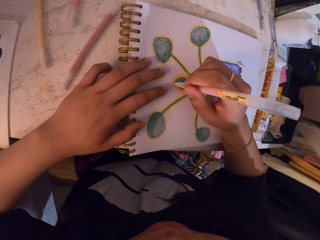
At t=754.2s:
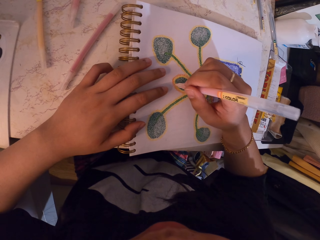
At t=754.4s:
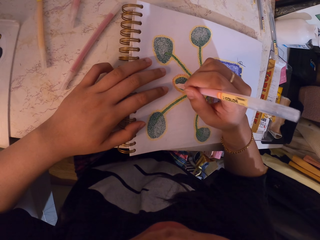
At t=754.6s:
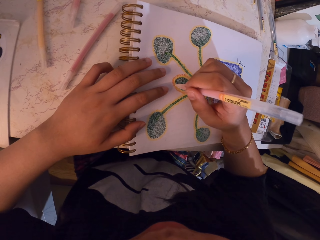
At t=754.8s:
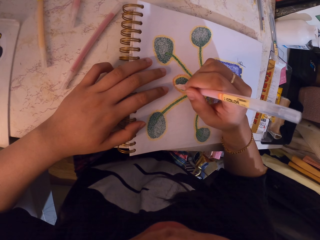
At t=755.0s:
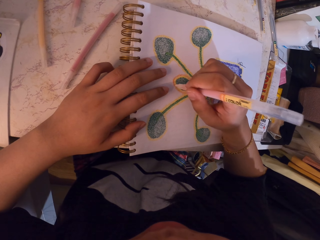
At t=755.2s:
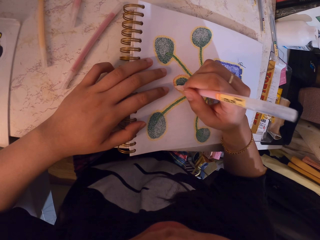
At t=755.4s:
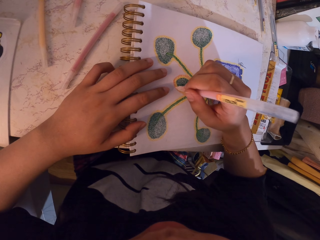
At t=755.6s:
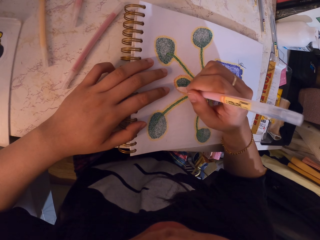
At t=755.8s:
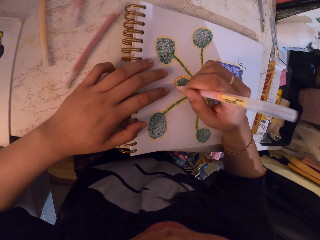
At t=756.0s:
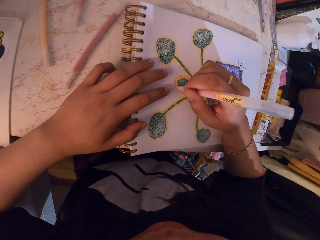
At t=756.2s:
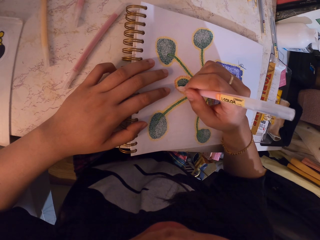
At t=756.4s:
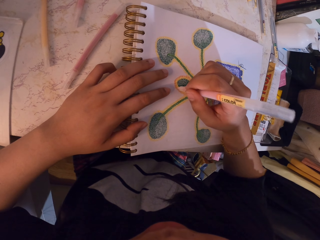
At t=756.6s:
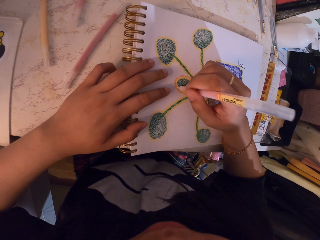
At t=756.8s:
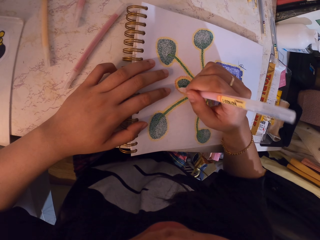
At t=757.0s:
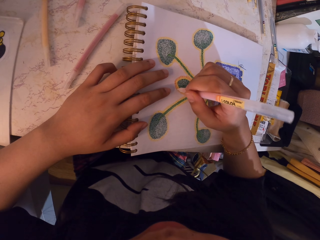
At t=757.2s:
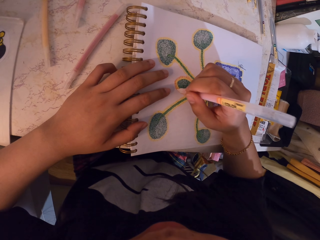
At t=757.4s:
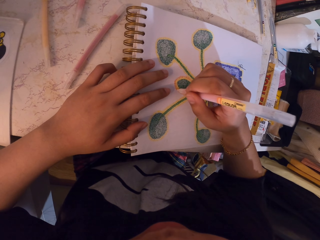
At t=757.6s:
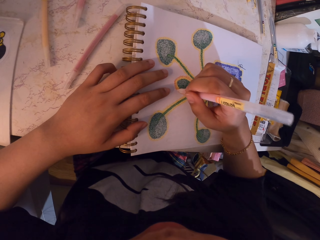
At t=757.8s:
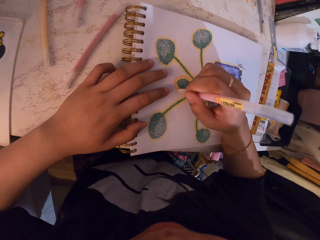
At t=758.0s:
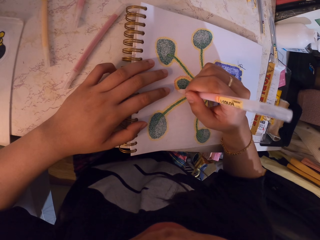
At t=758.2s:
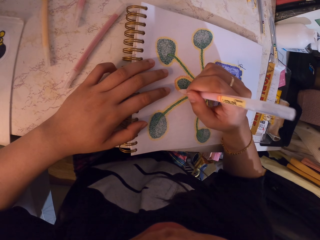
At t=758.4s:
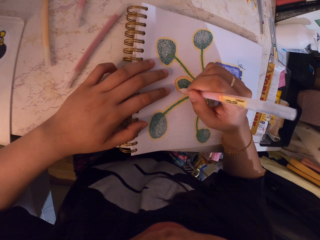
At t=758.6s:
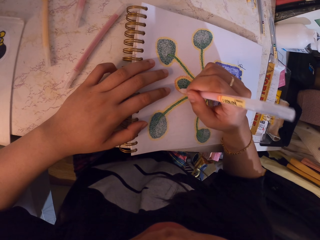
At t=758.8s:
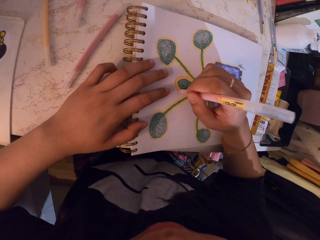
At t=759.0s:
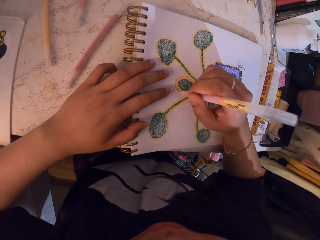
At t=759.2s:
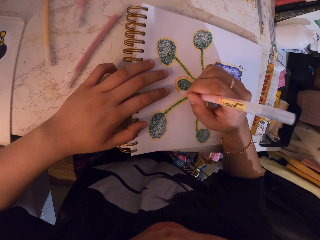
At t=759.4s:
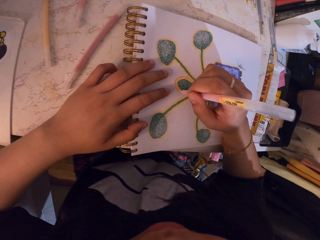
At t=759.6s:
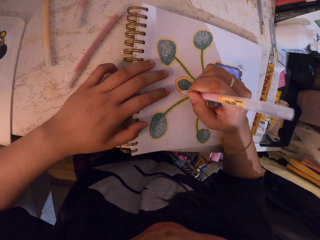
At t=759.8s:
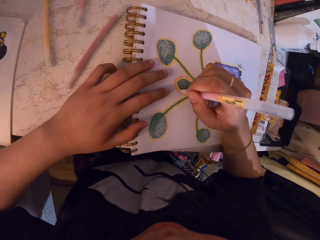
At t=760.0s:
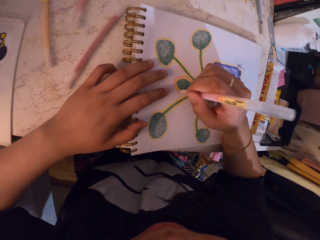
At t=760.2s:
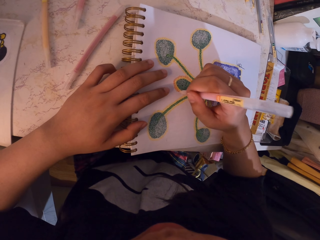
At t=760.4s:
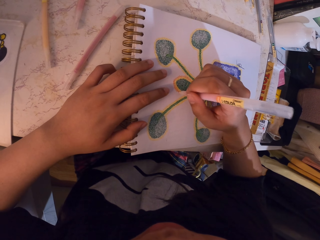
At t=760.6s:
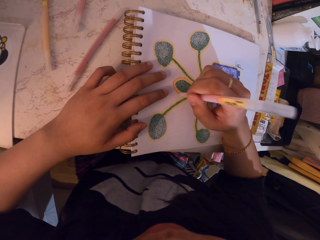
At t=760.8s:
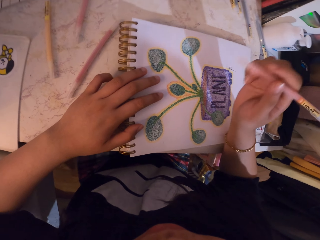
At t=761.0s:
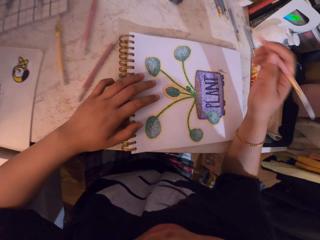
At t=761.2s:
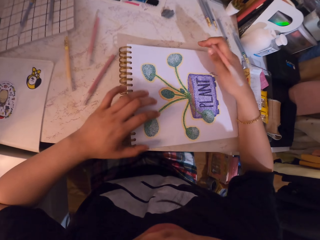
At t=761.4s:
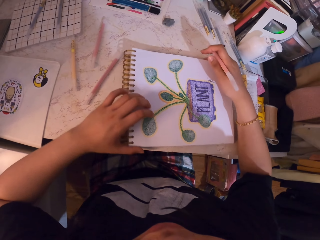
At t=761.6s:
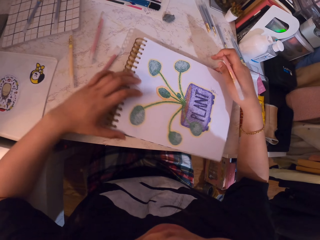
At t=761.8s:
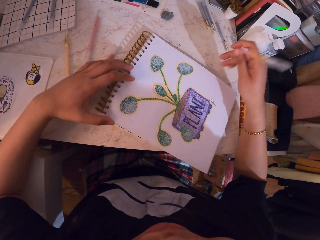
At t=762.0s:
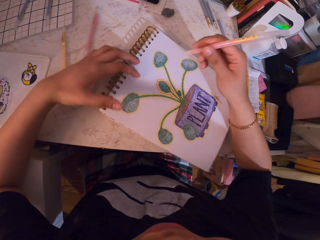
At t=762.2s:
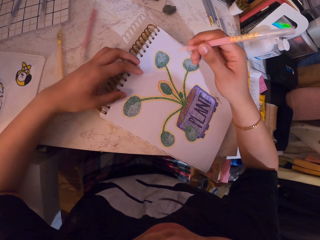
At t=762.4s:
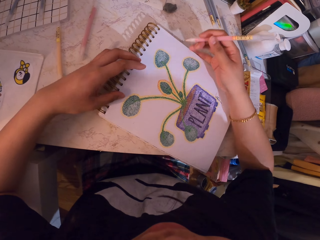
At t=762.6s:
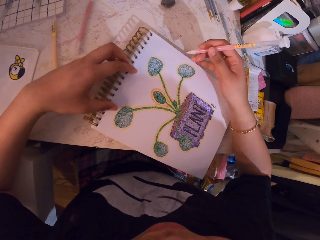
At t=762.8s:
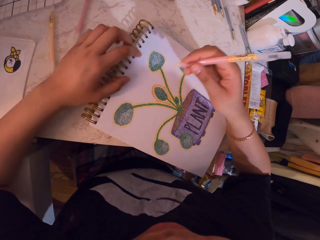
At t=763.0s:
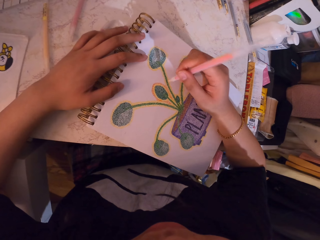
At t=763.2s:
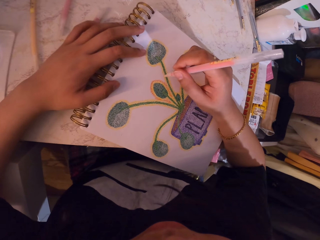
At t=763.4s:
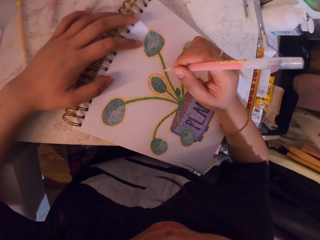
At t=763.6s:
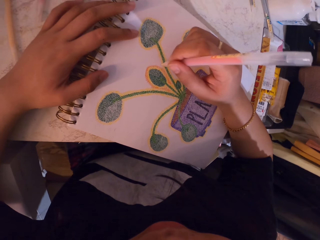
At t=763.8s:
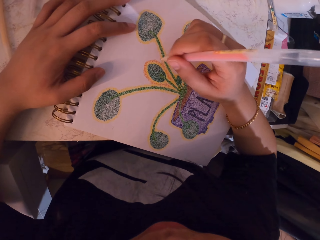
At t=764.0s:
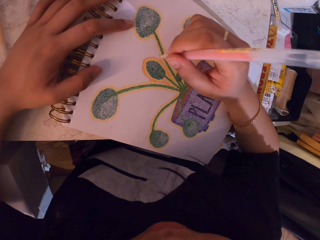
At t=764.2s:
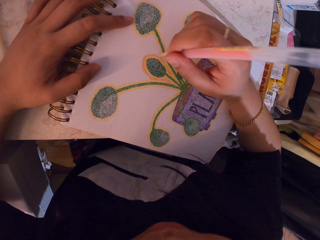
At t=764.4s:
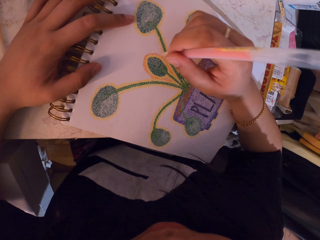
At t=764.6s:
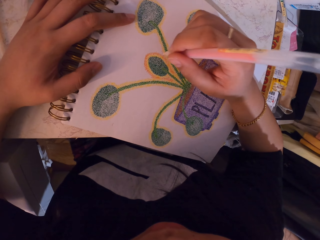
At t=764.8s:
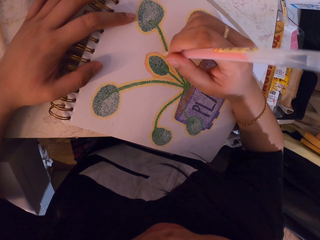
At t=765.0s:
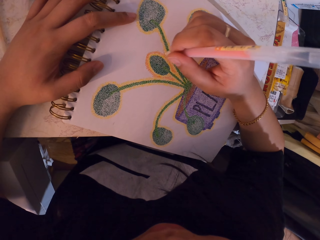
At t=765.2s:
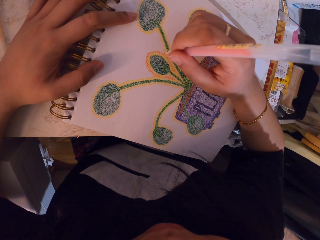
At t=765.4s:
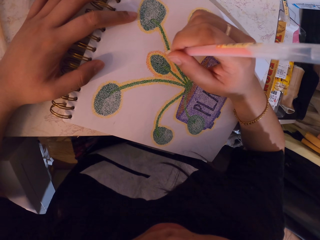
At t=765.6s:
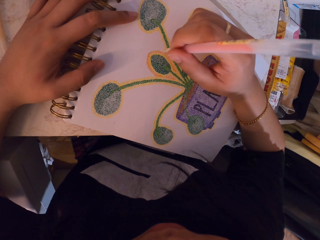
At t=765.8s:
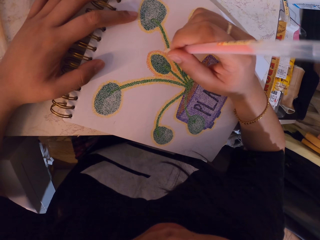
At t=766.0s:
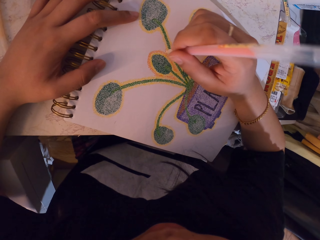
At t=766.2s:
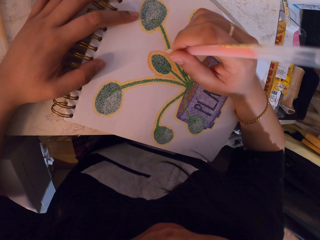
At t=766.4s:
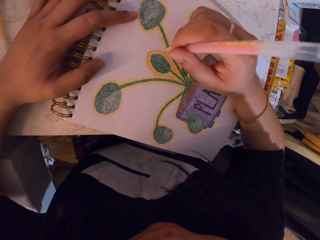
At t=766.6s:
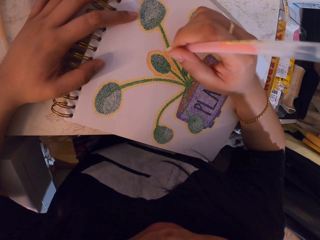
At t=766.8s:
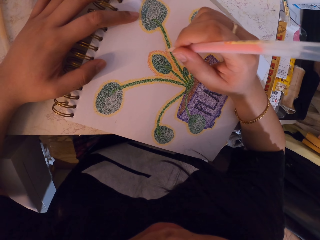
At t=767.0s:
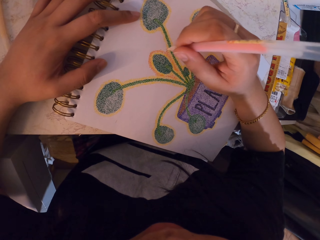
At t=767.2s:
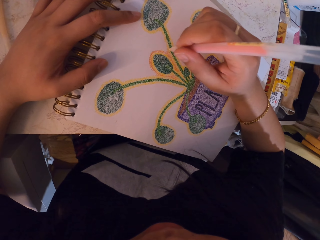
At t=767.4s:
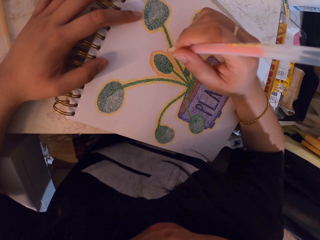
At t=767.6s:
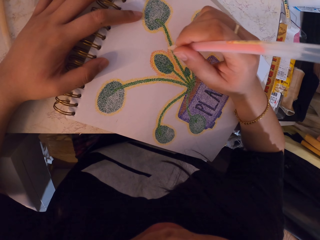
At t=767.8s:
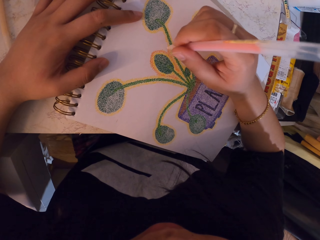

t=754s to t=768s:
The camera wearer turns the book on the table. They decorate a drawing on the book with a decorating pen.

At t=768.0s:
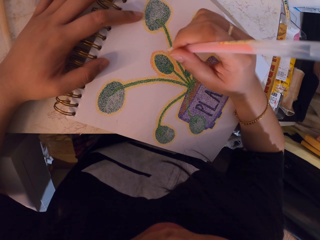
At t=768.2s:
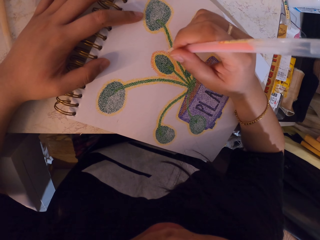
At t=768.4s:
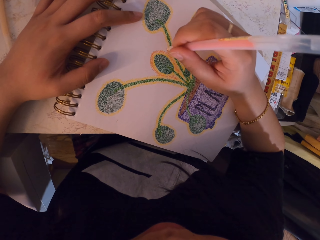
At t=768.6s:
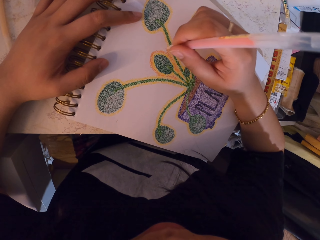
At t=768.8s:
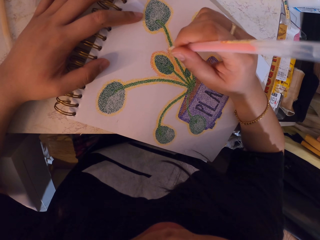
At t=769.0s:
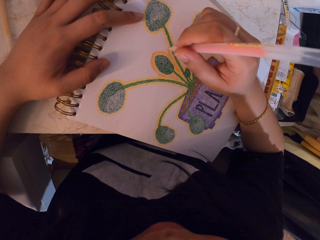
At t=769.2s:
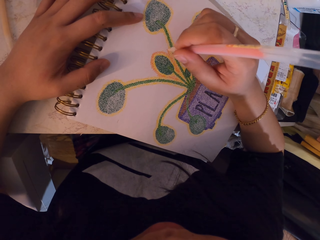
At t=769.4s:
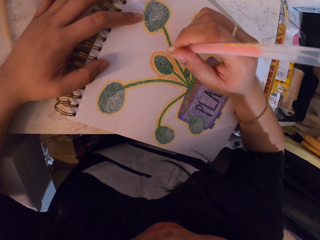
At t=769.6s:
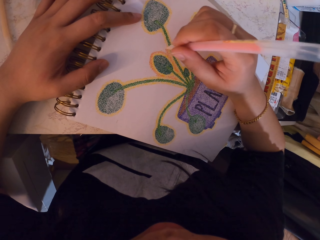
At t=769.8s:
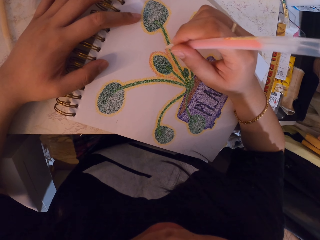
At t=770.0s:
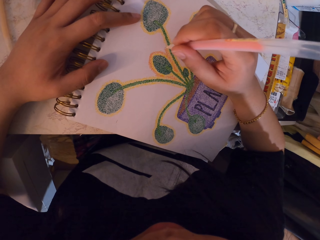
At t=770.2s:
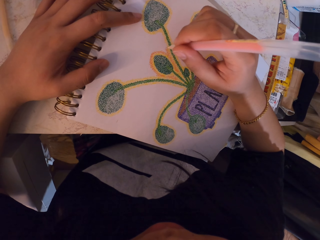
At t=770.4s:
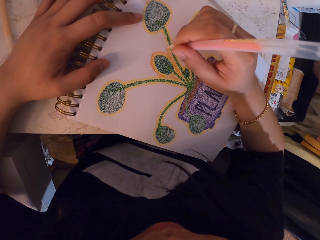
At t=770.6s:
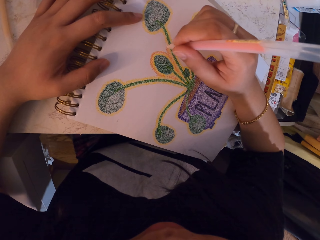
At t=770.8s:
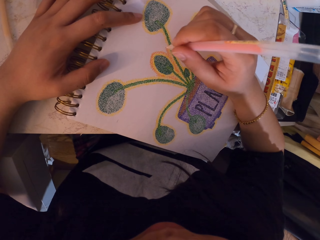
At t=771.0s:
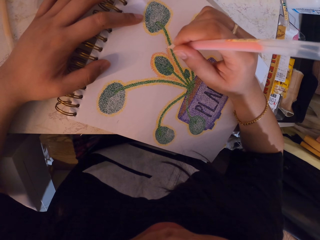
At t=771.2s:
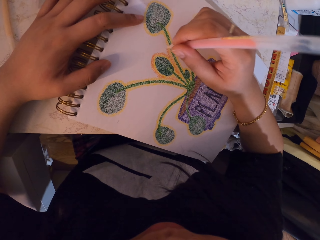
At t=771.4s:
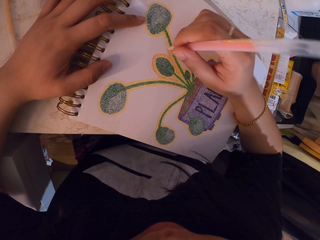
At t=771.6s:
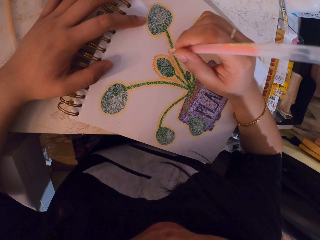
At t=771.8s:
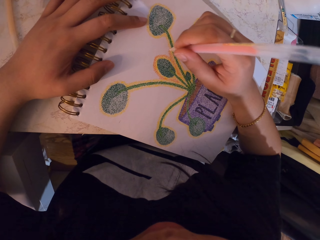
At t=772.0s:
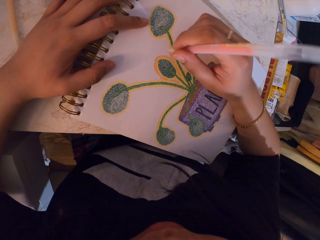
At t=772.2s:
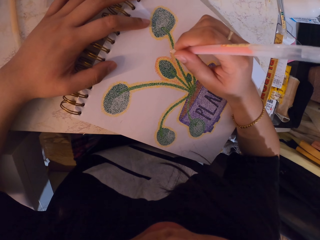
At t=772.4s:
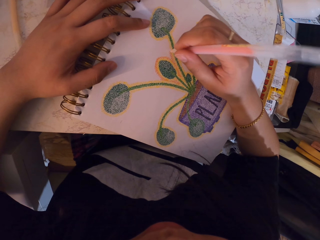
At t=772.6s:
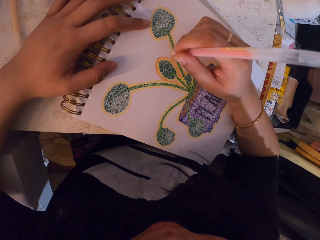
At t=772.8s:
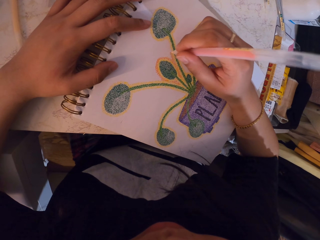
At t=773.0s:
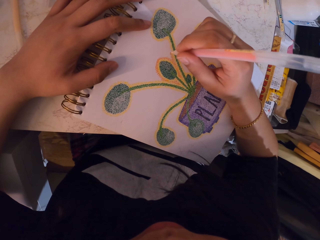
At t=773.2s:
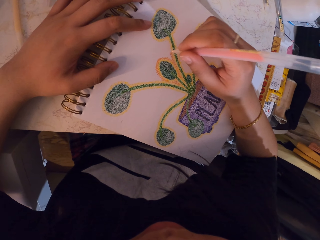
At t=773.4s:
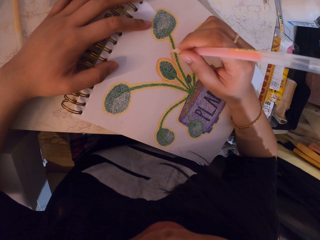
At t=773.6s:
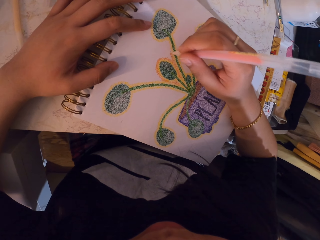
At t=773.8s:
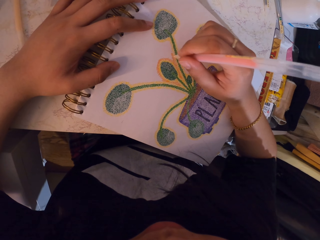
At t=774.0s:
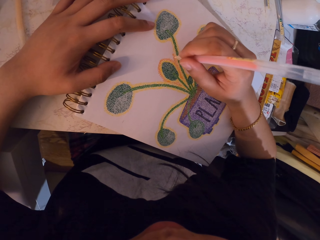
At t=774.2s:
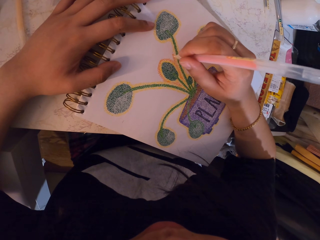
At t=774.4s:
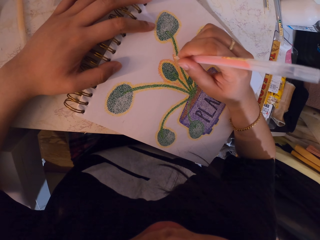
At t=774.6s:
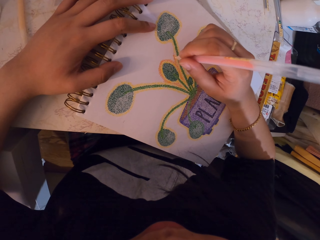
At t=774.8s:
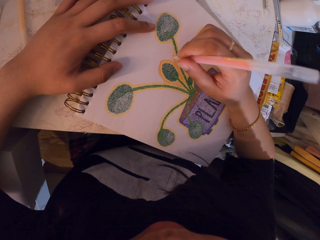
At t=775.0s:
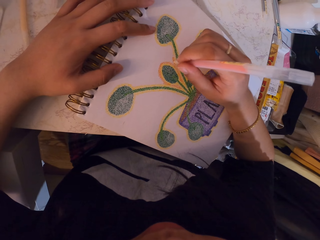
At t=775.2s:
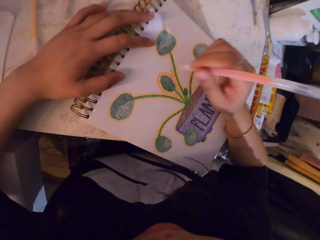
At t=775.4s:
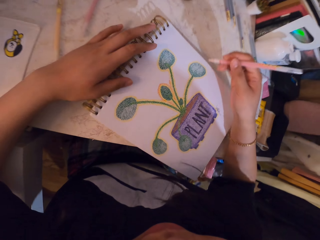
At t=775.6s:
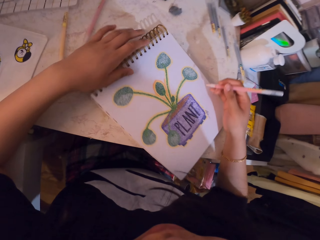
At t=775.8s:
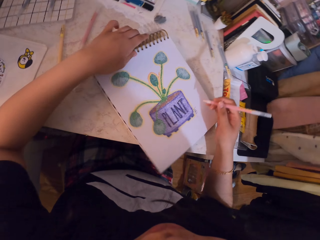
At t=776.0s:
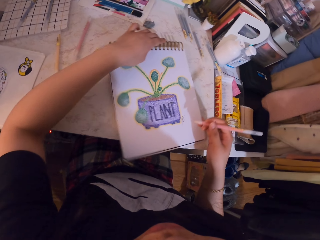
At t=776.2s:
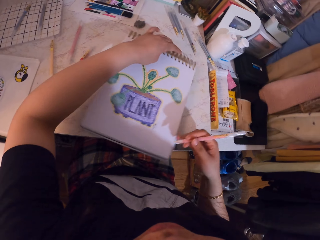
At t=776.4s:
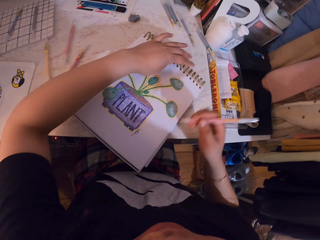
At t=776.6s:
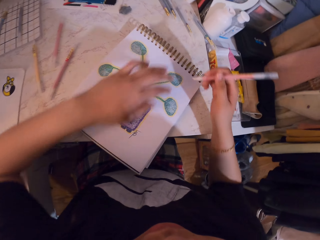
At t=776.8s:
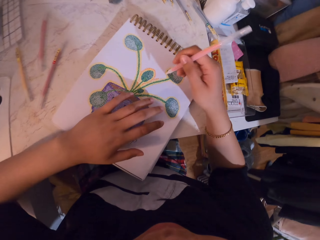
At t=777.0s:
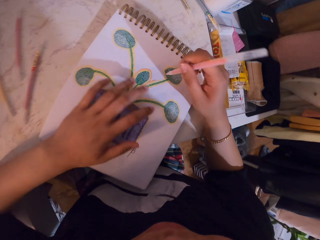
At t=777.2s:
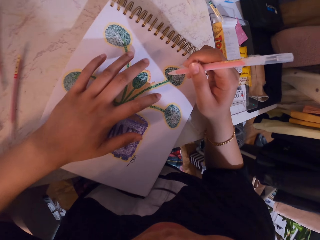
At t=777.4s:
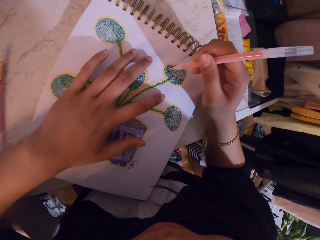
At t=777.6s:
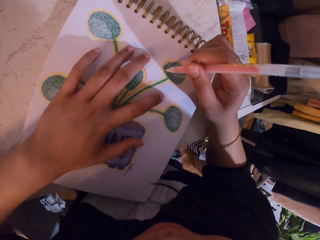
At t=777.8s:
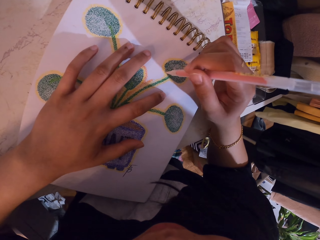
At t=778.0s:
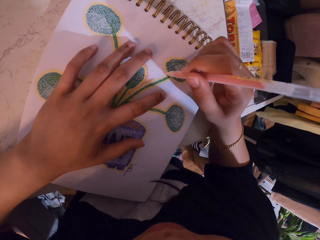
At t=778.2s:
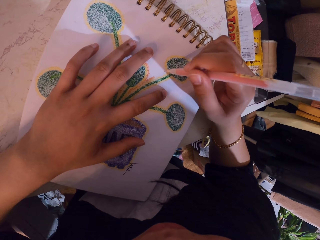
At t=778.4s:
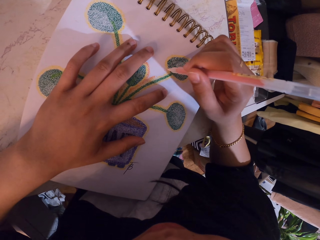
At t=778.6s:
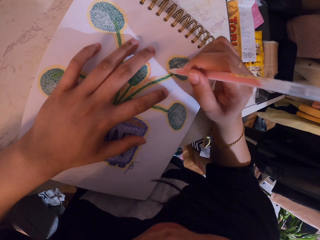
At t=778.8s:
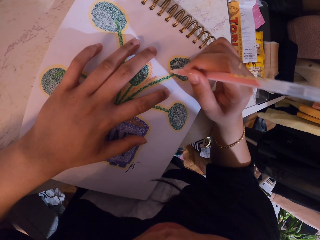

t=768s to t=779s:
The camera wearer turns the book on the table. They decorate a drawing on the book with a decorating pen.
